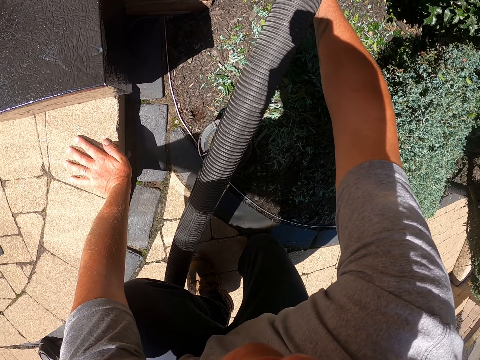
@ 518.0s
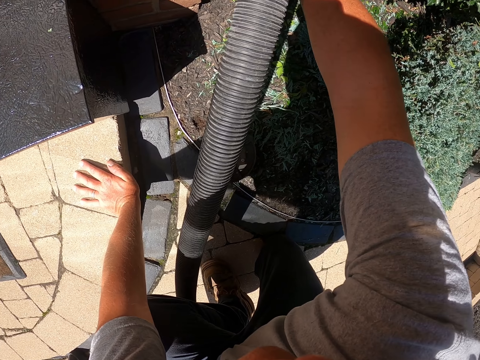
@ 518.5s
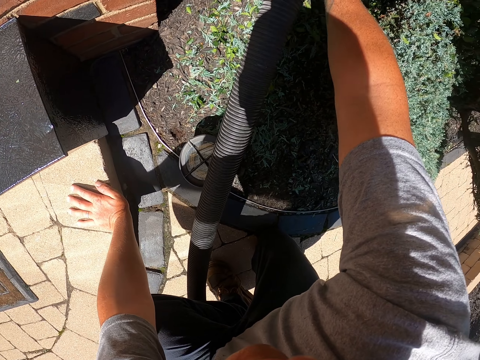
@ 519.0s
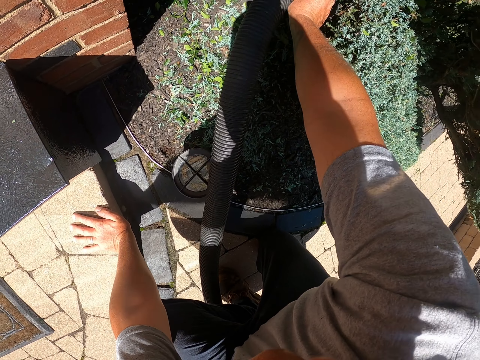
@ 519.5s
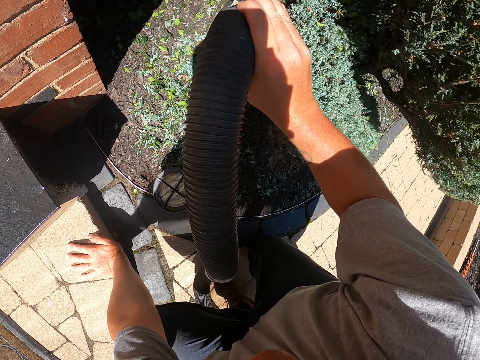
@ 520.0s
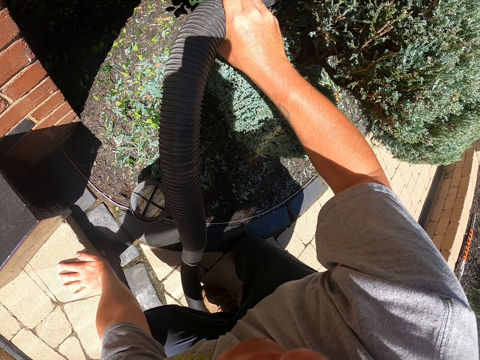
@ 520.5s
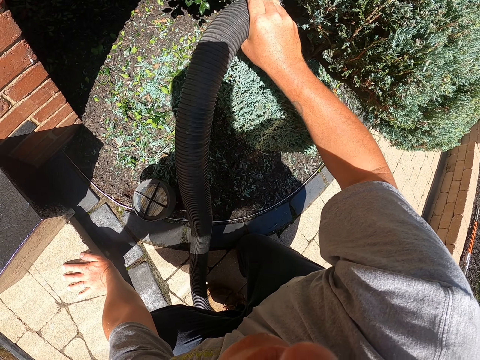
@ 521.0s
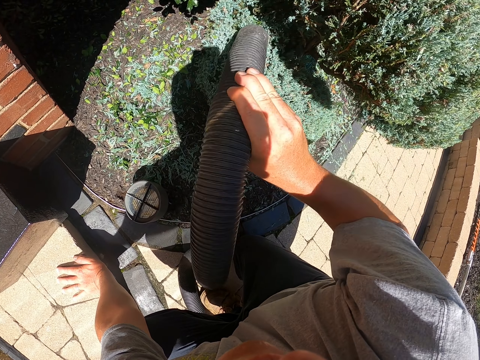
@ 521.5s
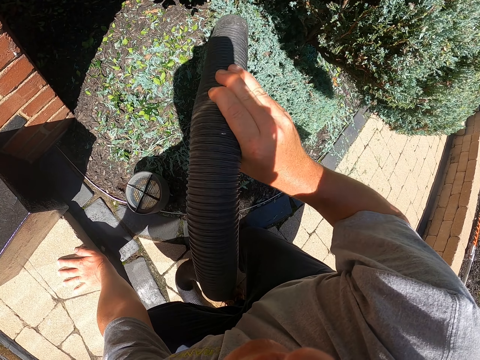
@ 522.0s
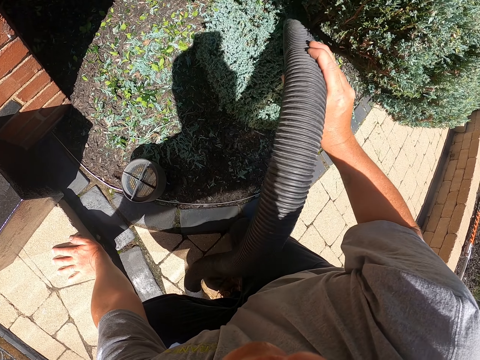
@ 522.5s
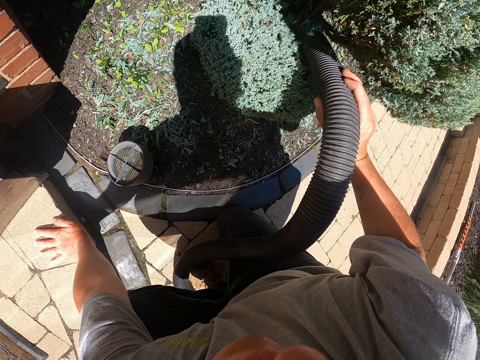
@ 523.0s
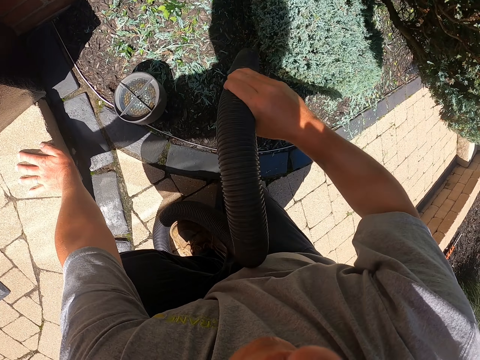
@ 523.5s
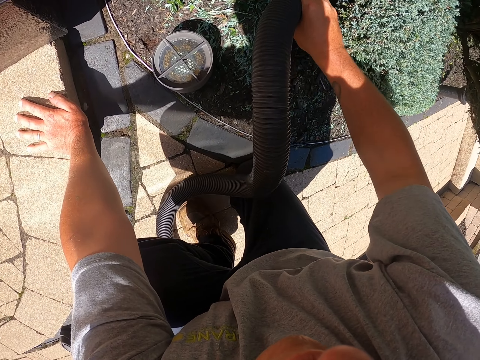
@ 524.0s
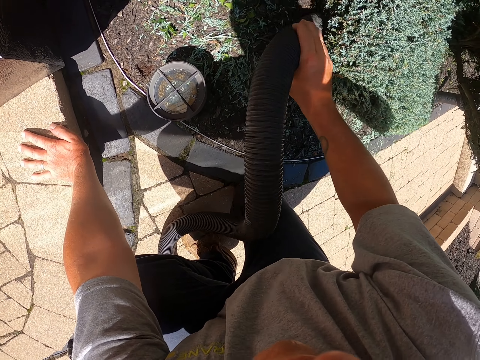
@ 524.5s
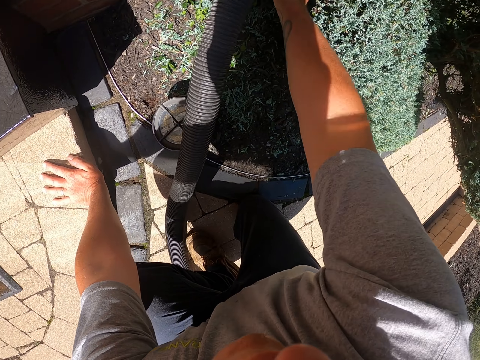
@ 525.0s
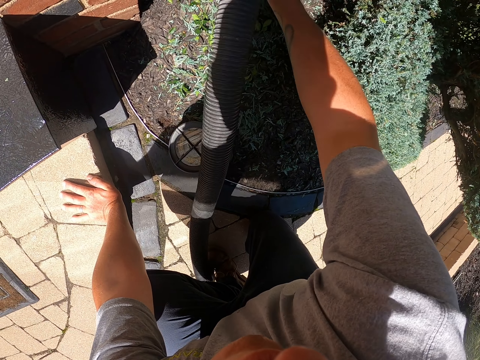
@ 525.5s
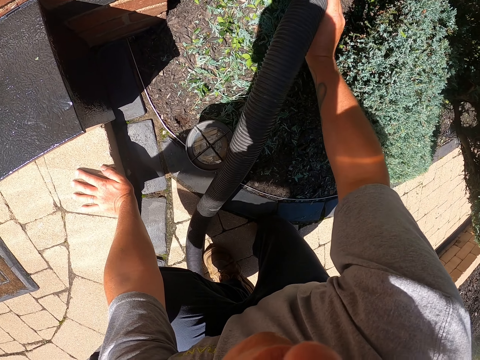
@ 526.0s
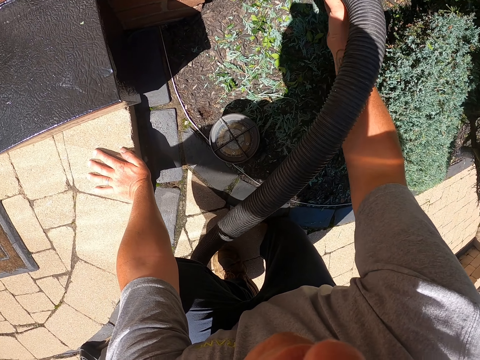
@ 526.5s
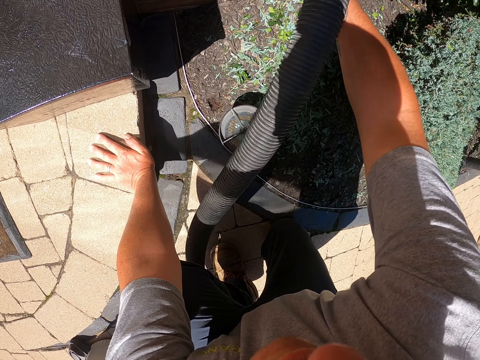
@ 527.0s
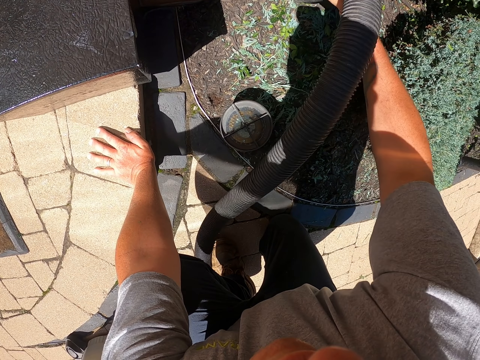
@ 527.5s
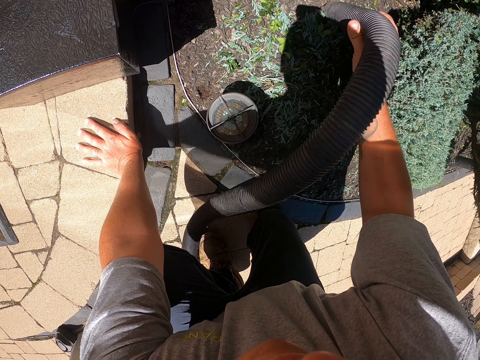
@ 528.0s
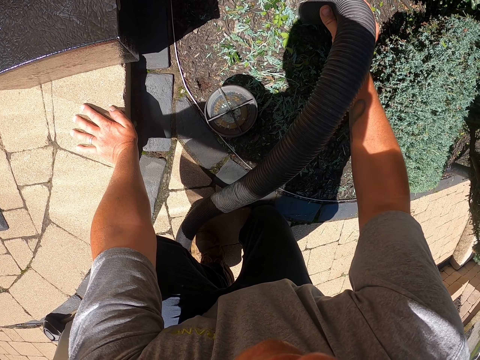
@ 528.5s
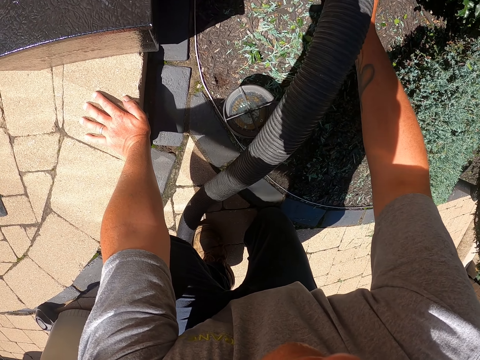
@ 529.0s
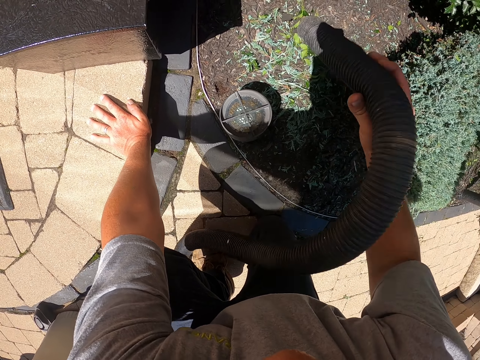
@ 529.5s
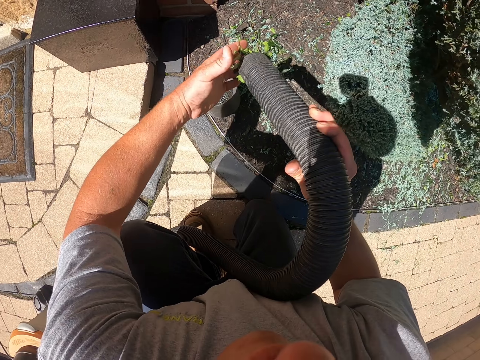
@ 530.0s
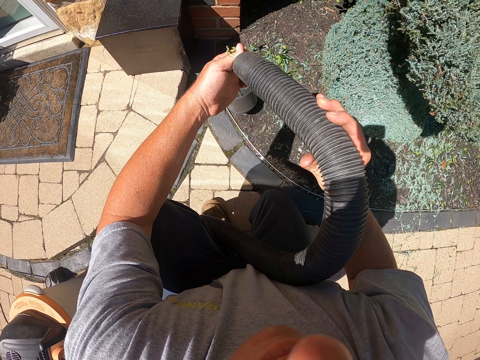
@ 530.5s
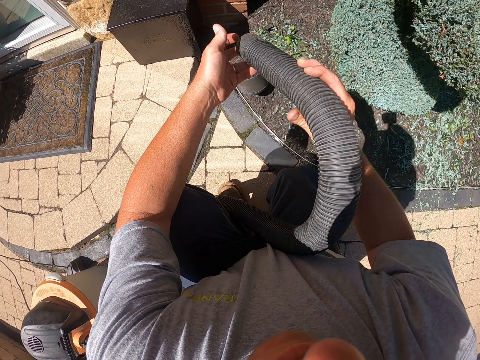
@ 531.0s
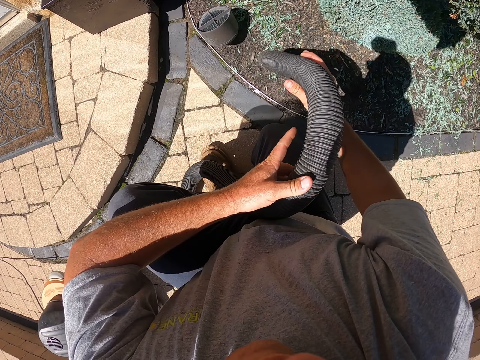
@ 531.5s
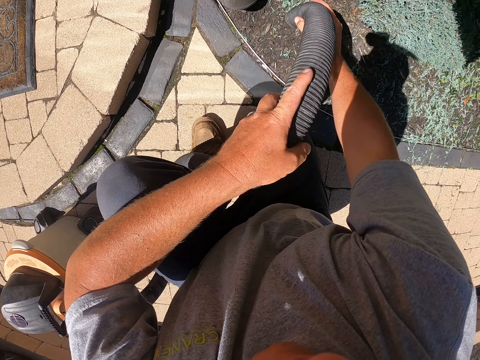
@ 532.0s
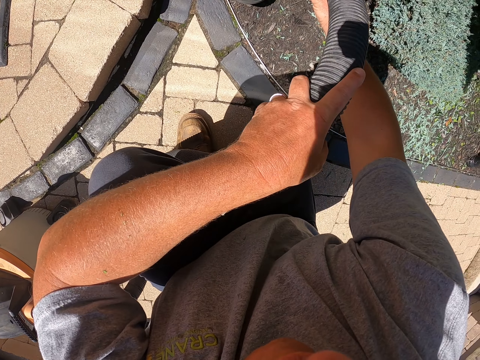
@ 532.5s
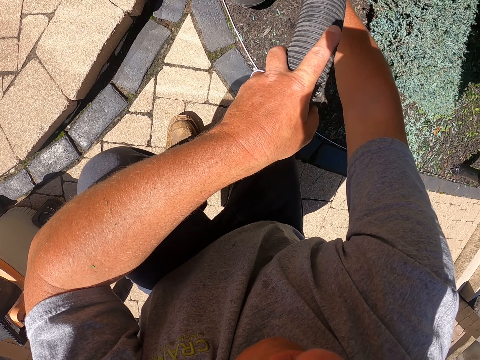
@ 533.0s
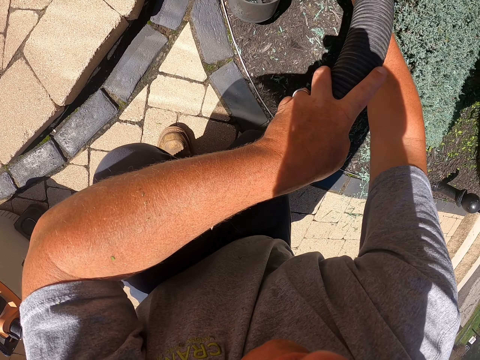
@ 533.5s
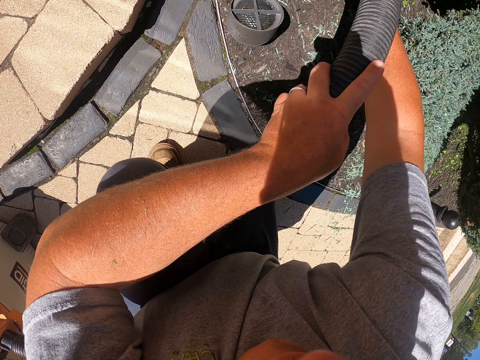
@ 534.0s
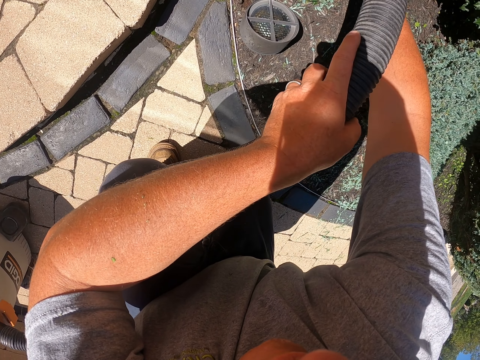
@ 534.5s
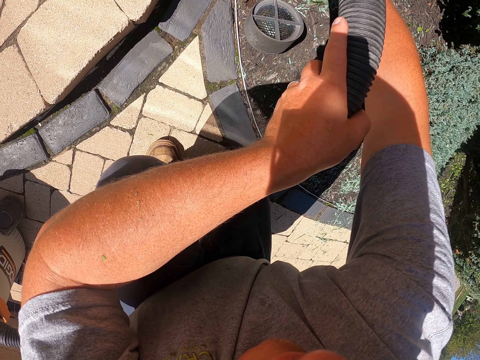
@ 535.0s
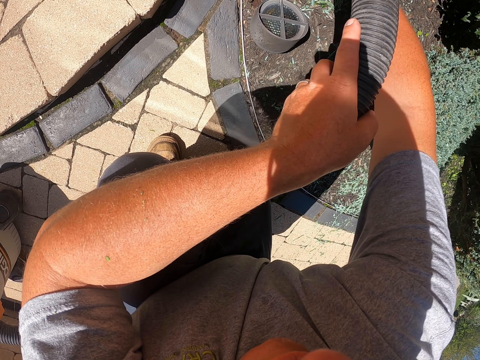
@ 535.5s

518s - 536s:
The camera wearer stops cleaning. They remove the left hand on the ground. They put the dirt in the pipe. They remove the dust in the pipe nozzle. They touch the pipe. They clean the garden with the garden vacuum.

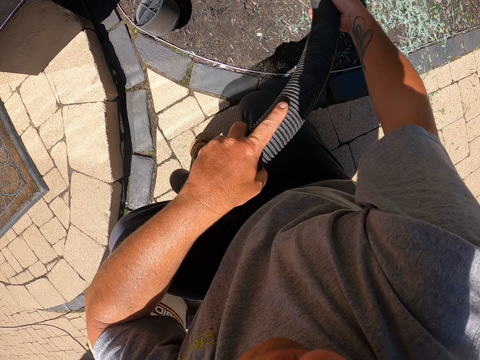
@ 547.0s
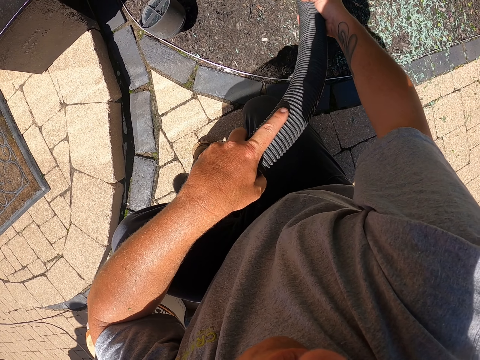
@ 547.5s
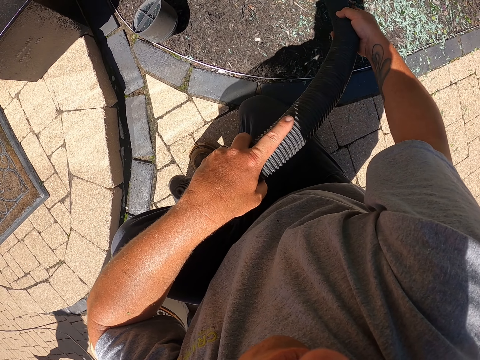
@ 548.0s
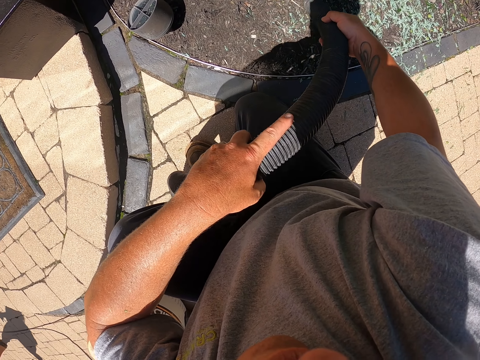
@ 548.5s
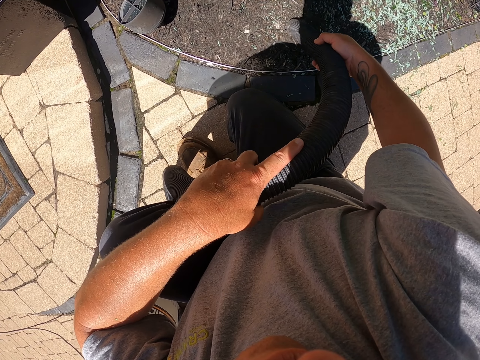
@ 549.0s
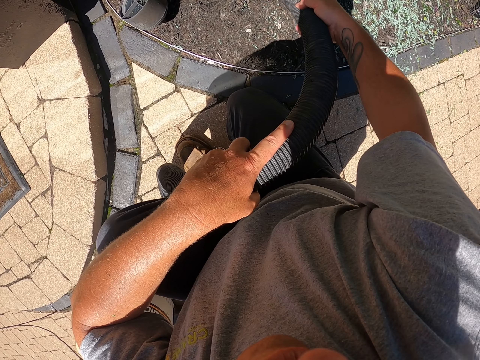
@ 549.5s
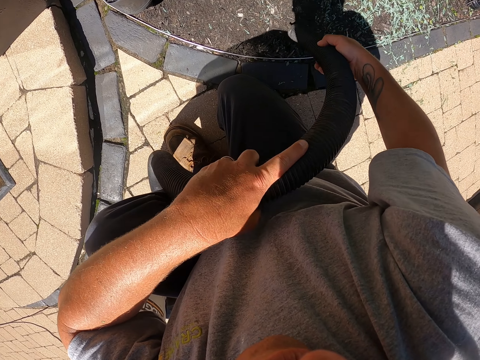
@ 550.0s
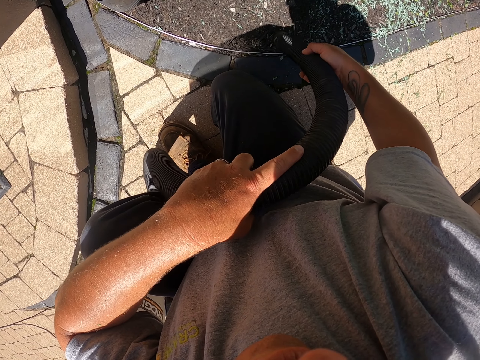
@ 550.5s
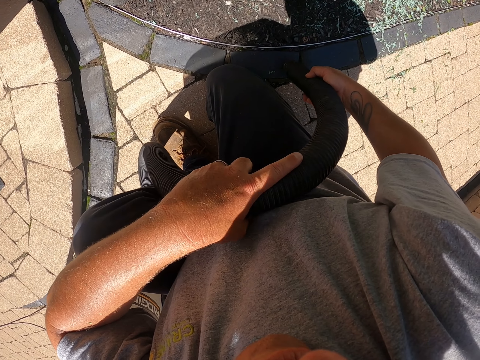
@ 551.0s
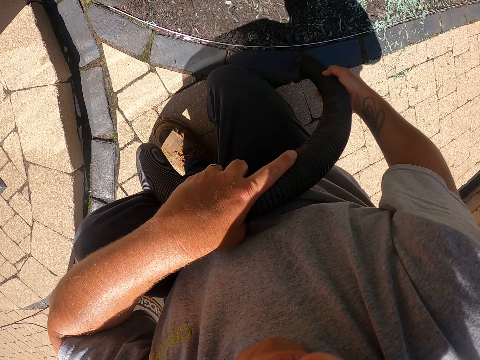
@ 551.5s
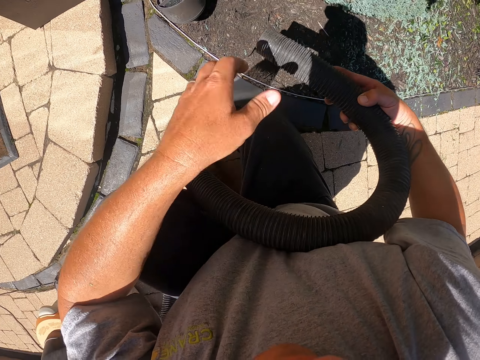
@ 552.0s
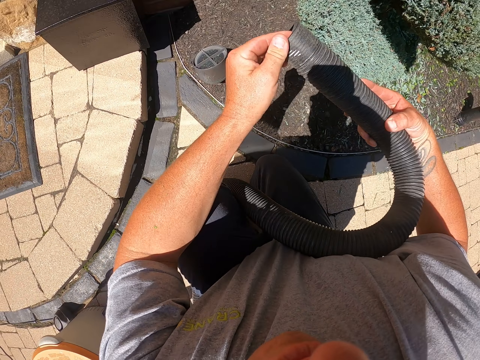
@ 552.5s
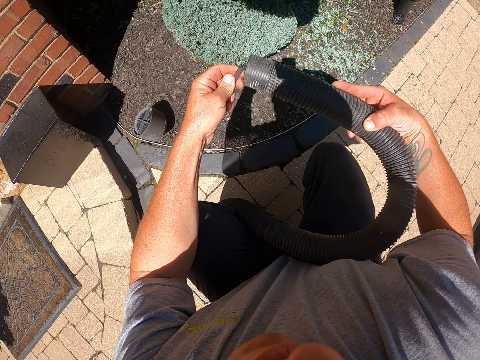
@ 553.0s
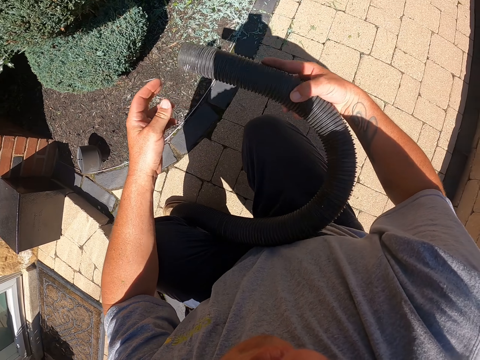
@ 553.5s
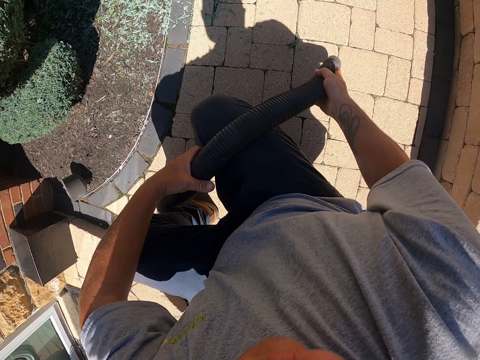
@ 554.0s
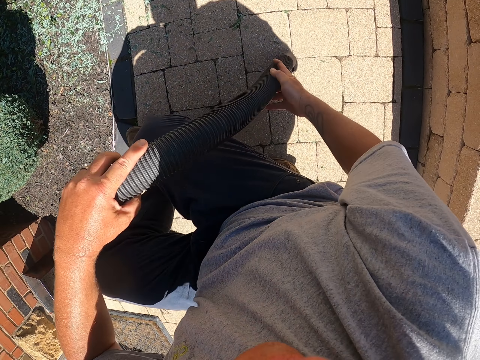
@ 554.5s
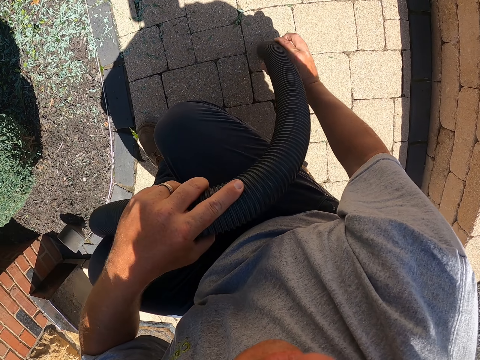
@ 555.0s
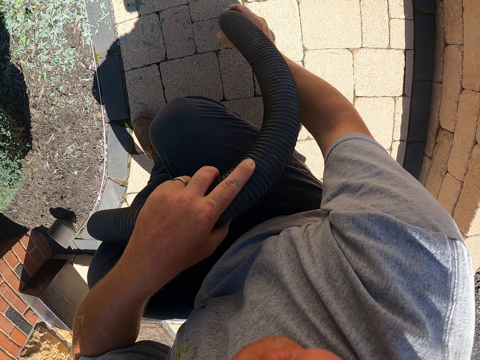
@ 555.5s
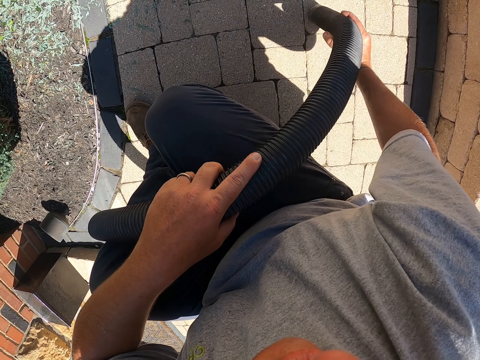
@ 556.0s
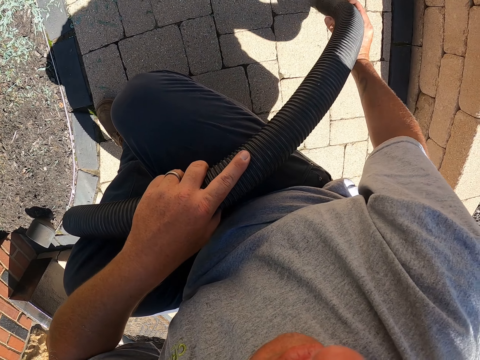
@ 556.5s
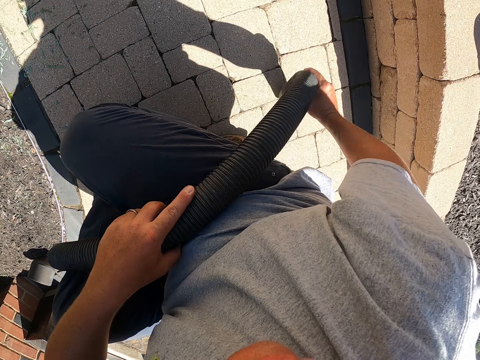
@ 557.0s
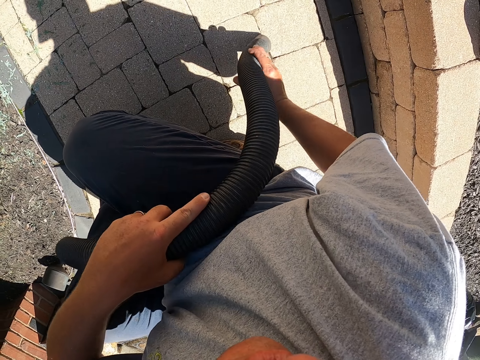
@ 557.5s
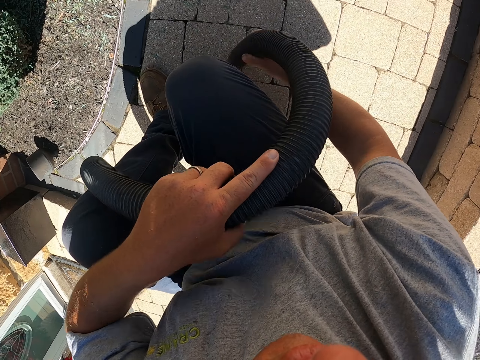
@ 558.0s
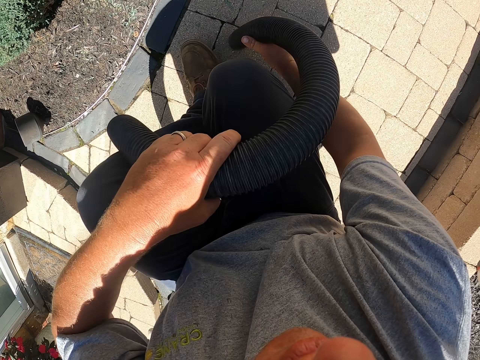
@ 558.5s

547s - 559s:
A man walks around. The camera wearer cleans the garden with the garden vacuum. They touch the pipe. They remove the dust in the pipe nozzle. They clean the pavement with the garden vacuum. They clean the pavement with the garden vacuum again.
